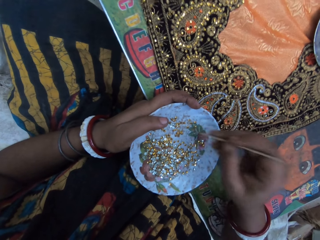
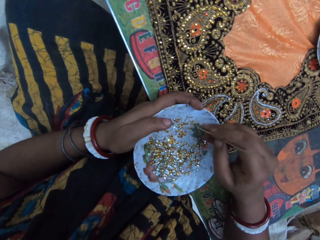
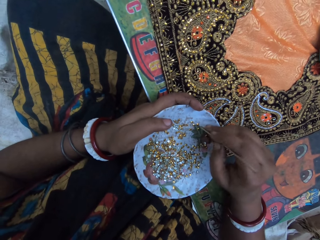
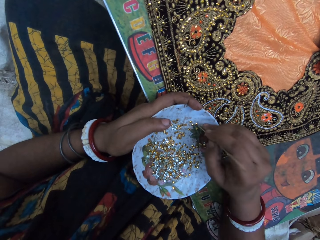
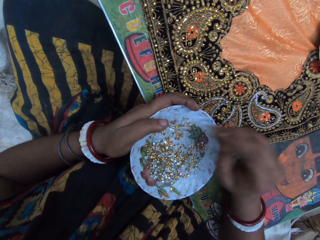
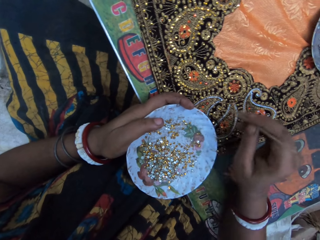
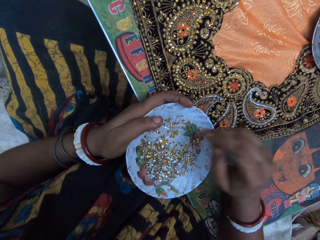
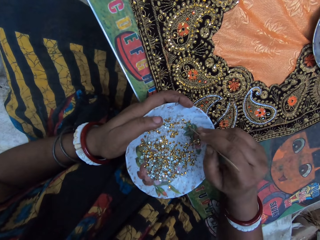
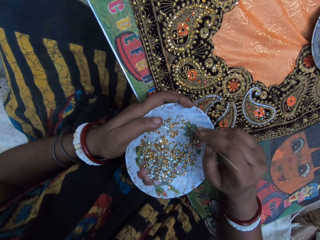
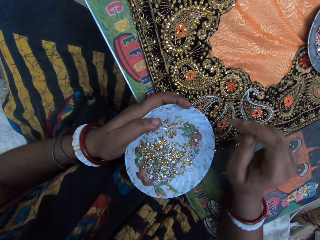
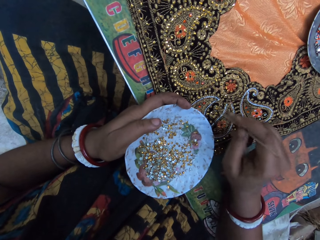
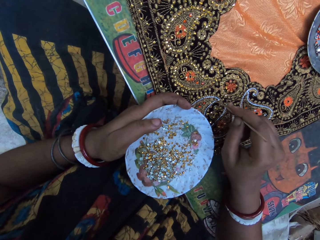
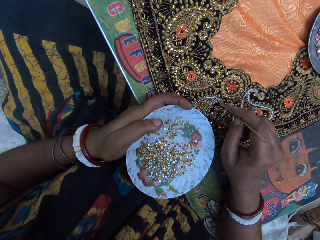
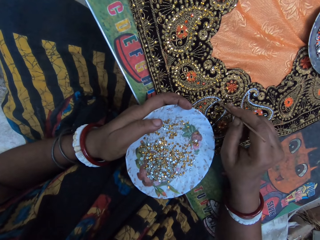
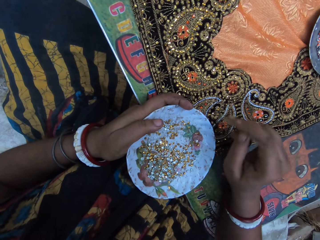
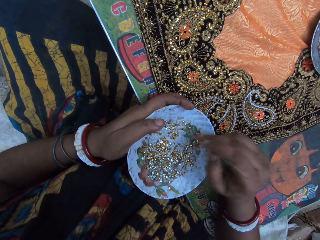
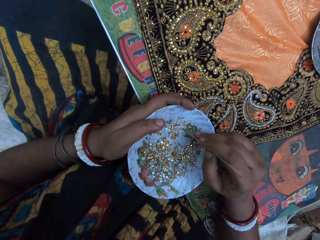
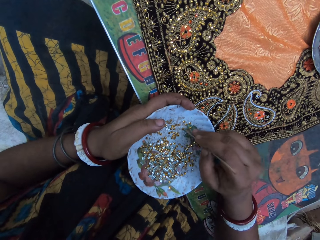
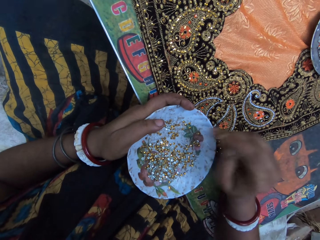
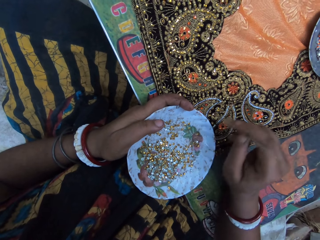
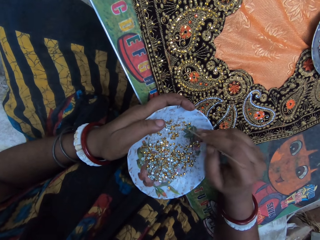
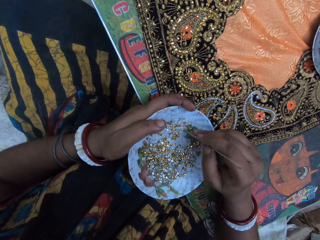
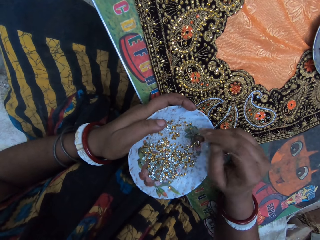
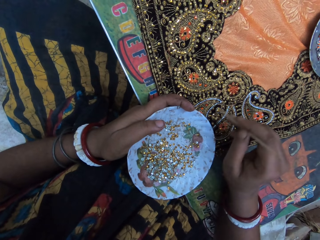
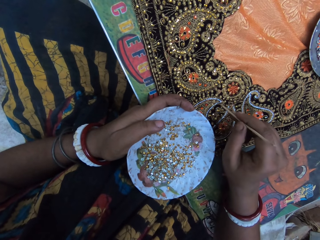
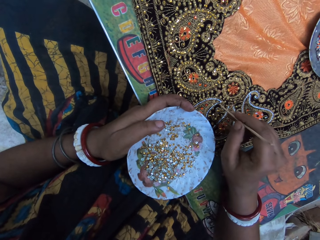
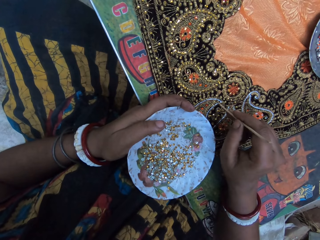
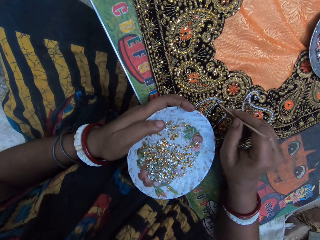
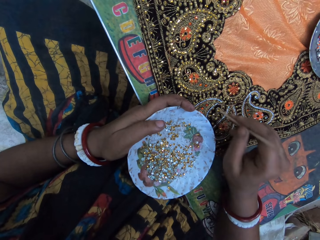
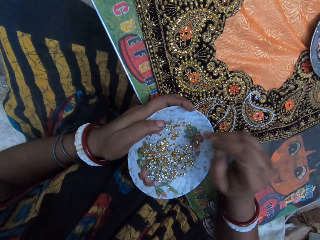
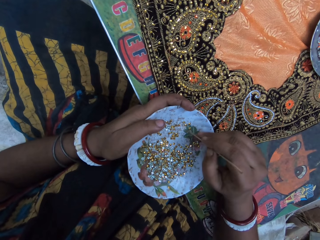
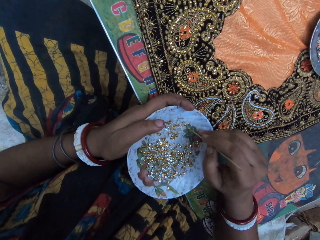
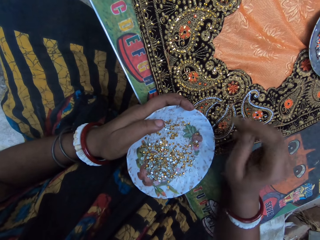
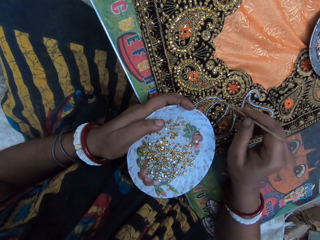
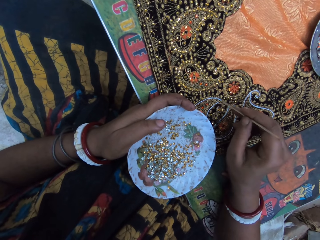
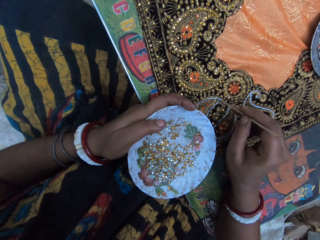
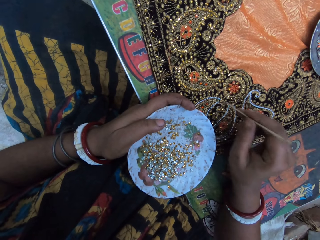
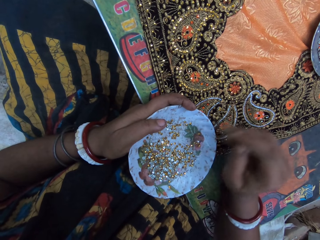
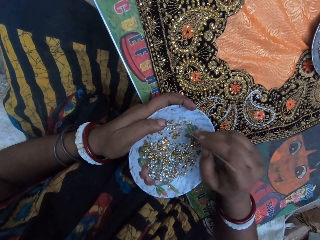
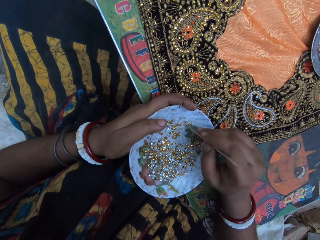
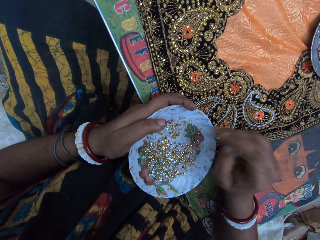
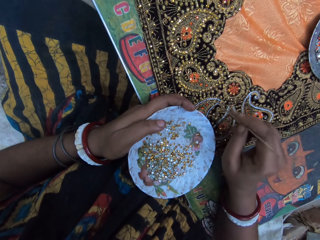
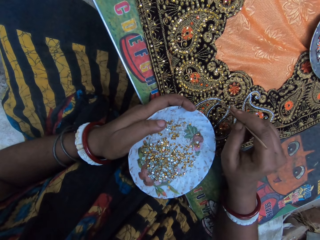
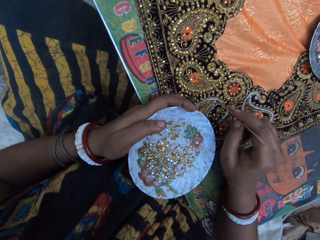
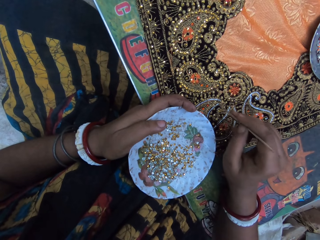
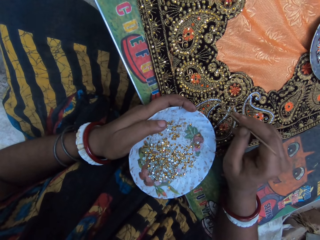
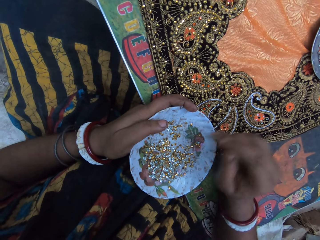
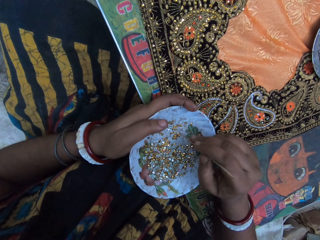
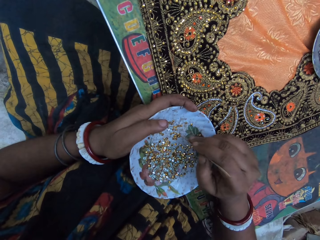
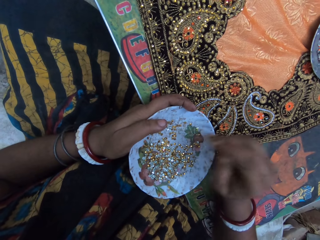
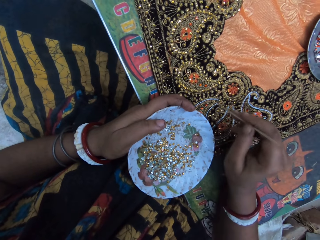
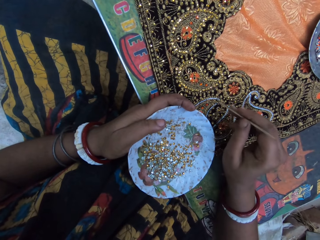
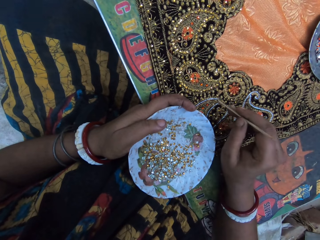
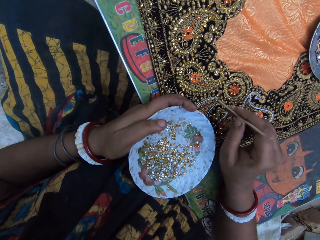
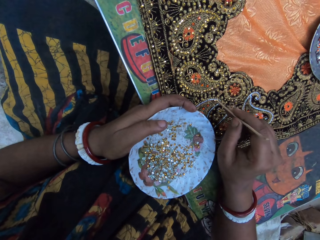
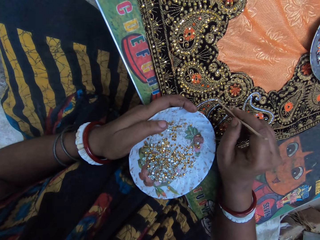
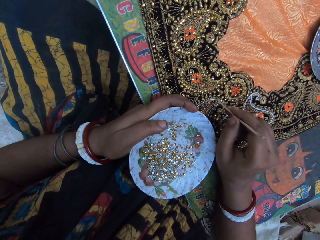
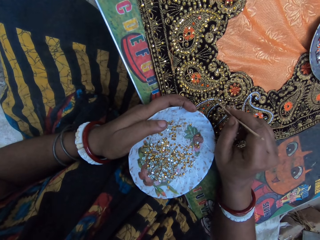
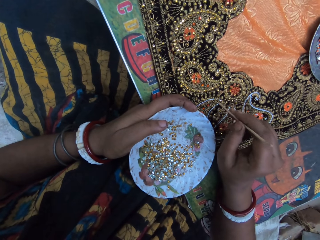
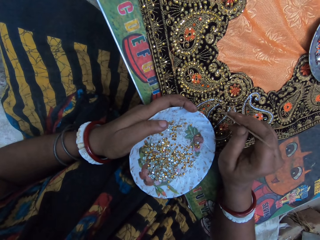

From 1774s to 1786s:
The camera wearer picks a sequin from the plate with the stick in her right hand. She places the sequin on the cloth with the stick in her right hand. She picks a sequin from the plate with the stick in her right hand. She places the sequin on the cloth with the stick in her right hand. She picks a sequin from the plate with the stick in her right hand. She places the sequin on the cloth with the stick in her right hand. She picks a sequin from the plate with the stick in her right hand. She places the sequin on the cloth with the stick in her right hand. She picks a sequin from the plate with the stick in her right hand. She places the sequin on the cloth with the stick in her right hand.

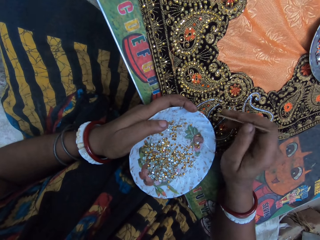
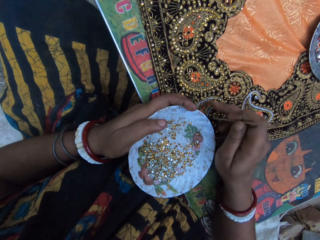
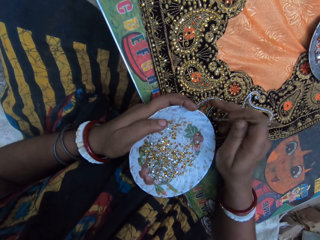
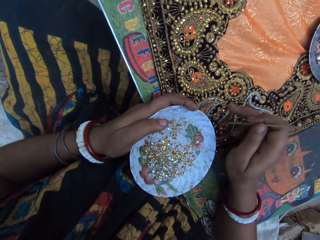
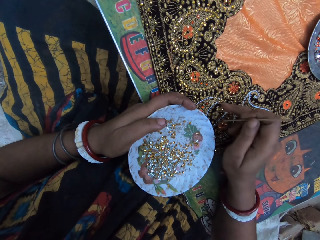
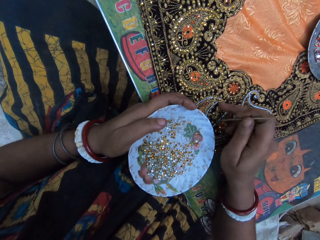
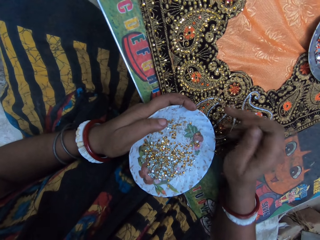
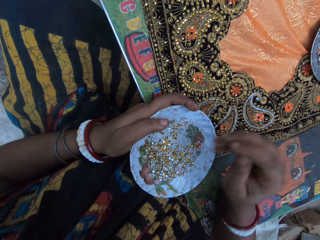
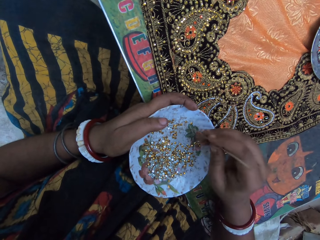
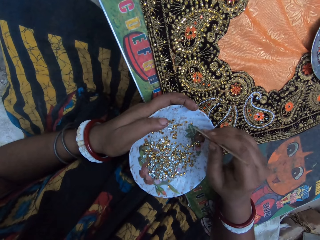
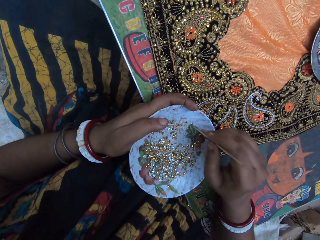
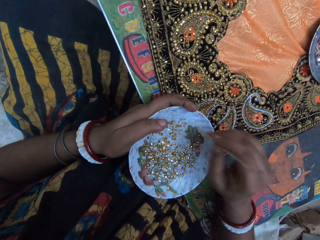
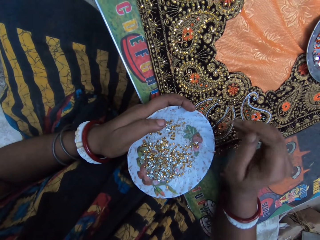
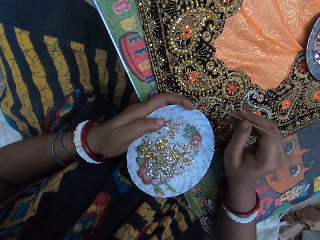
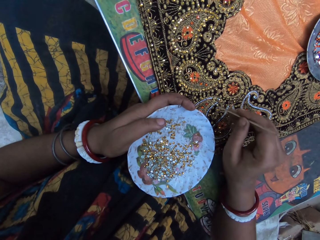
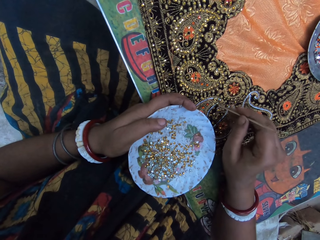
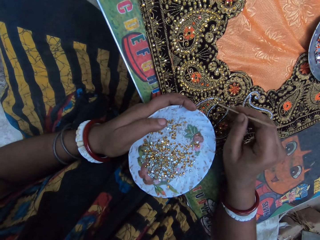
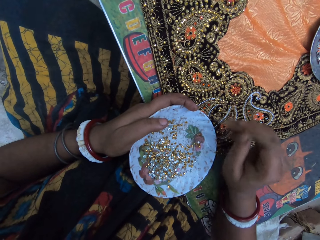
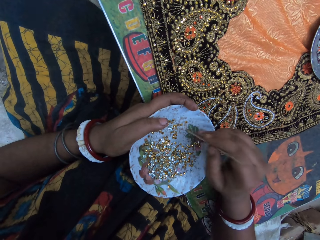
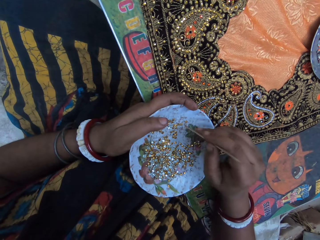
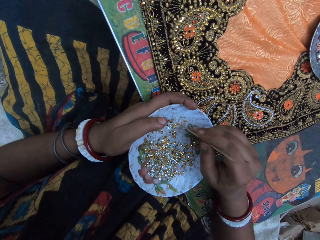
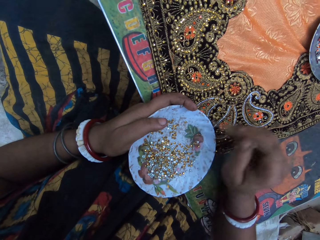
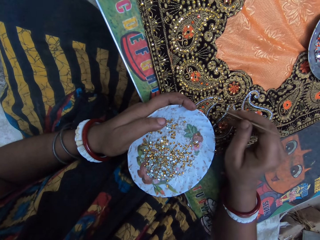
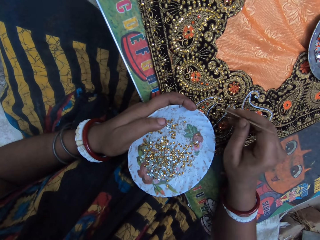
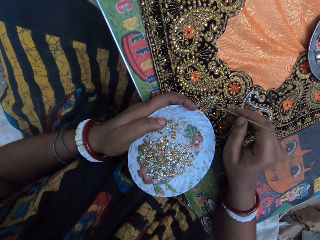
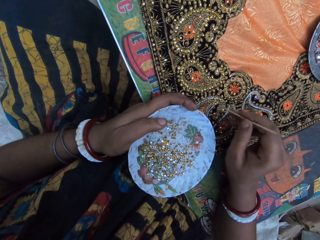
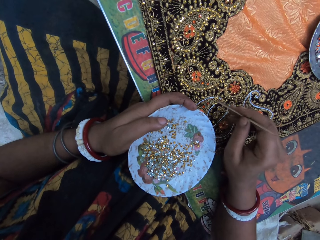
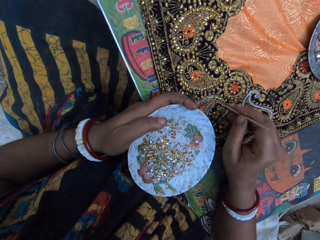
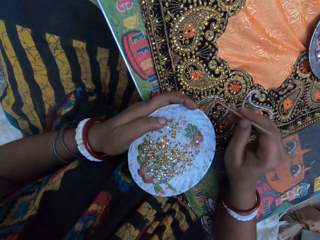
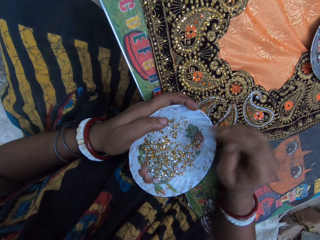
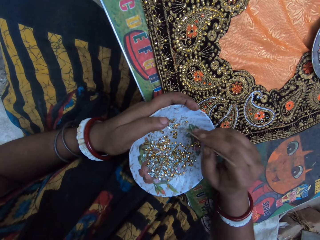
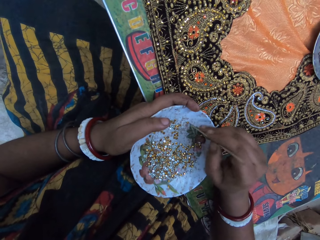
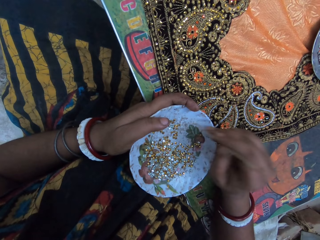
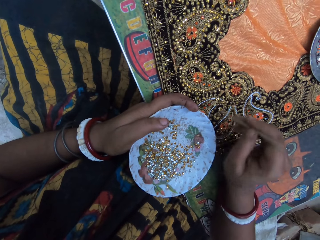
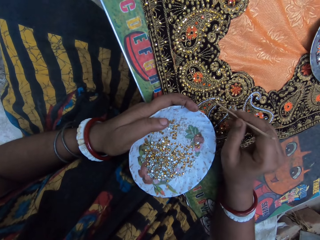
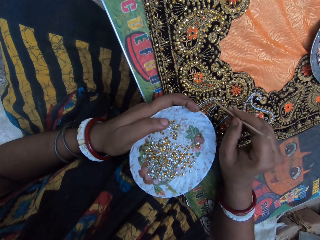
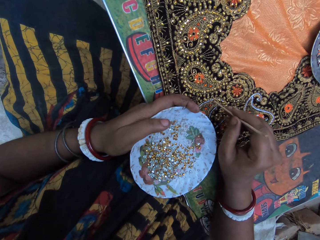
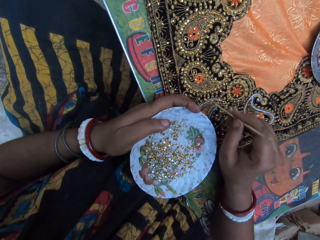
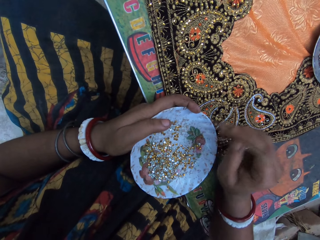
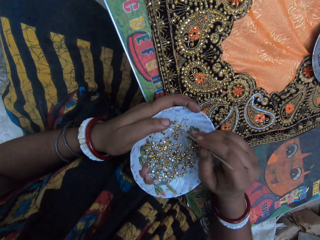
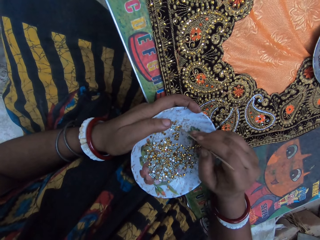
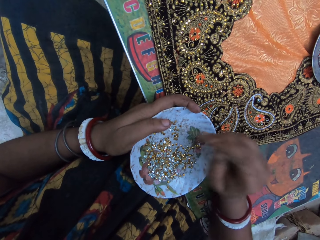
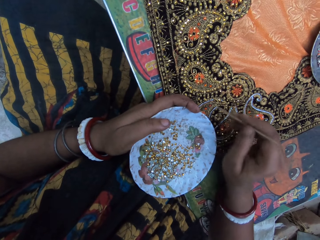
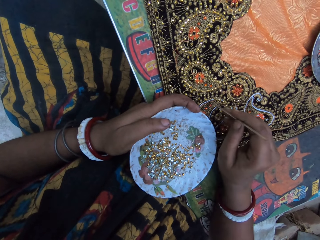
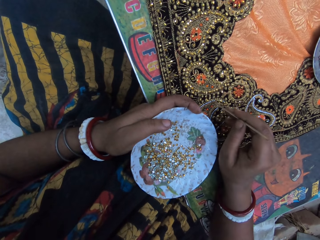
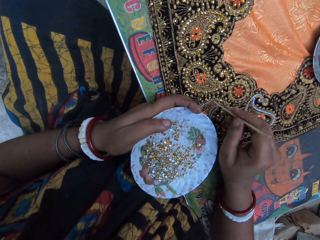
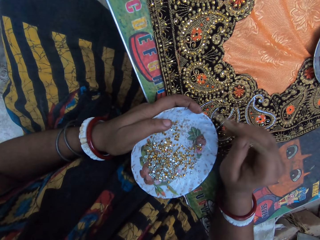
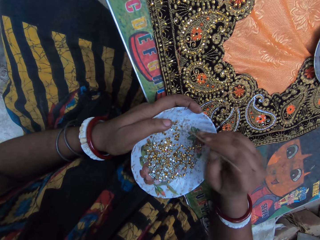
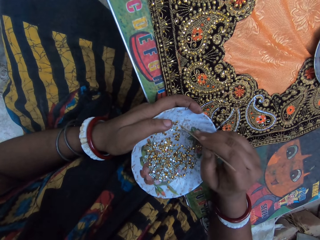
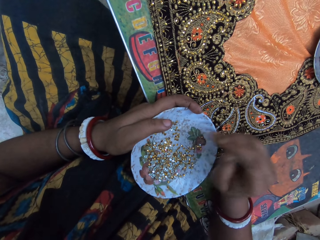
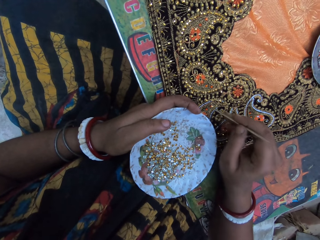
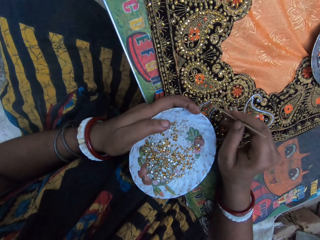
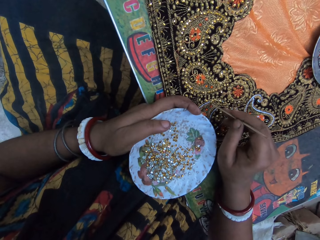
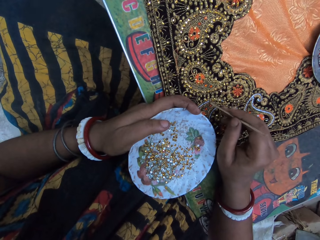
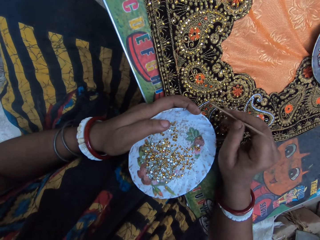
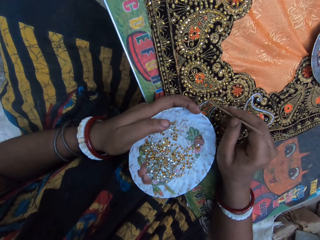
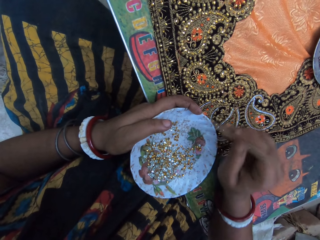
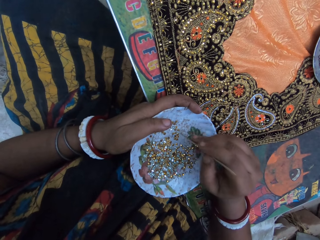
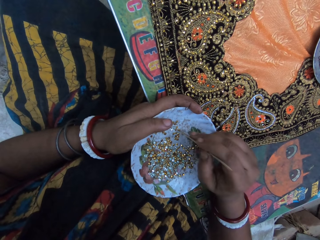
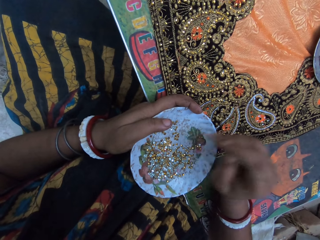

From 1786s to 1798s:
The camera wearer adjusts the sequin on the cloth with her right hand. She touches the beads with a finger. She picks a sequin from the plate with the stick in her right hand. She places the sequin on the cloth with the stick in her right hand. She picks a sequin from the plate with the stick in her right hand. She places the sequin on the cloth with the stick in her right hand. She picks a sequin from the plate with the stick in her right hand. She places the sequin on the cloth with the stick in her right hand. She picks a sequin from the plate with the stick in her right hand. She places the sequin on the cloth with the stick in her right hand. She picks a sequin from the plate with the stick in her right hand. She places the sequin on the cloth with the stick in her right hand. She picks a sequin from the plate with the stick in her right hand.
